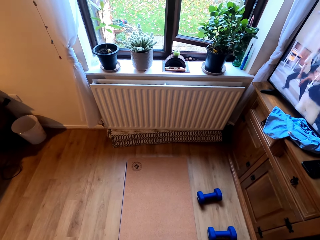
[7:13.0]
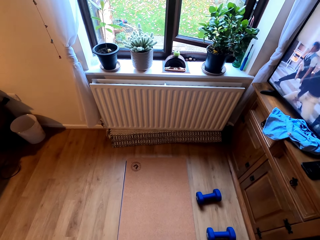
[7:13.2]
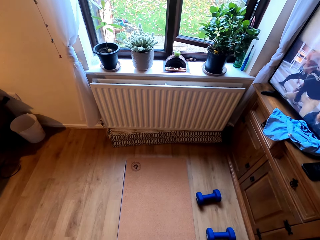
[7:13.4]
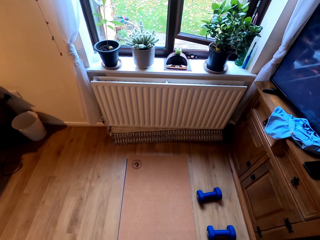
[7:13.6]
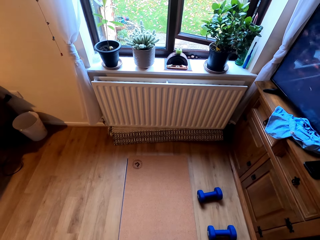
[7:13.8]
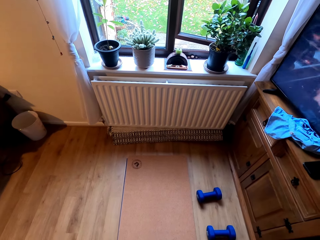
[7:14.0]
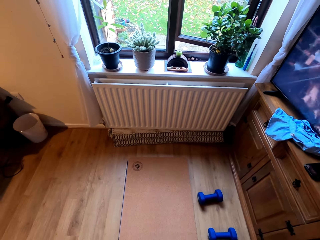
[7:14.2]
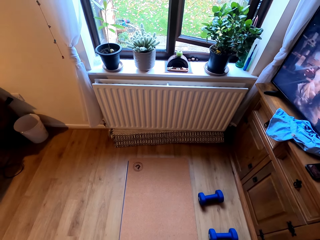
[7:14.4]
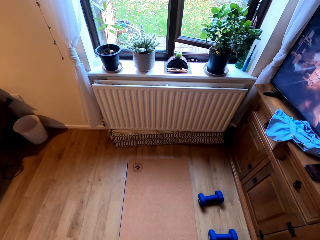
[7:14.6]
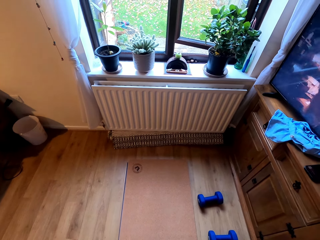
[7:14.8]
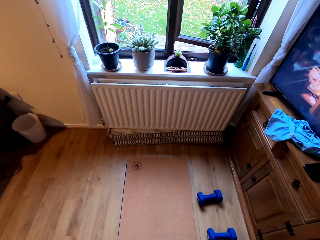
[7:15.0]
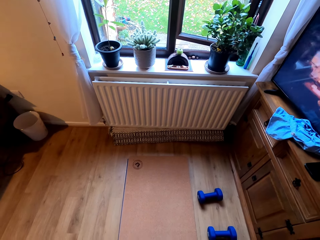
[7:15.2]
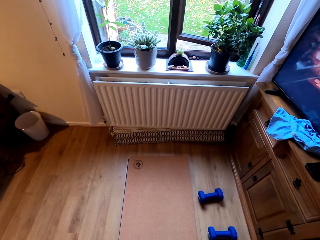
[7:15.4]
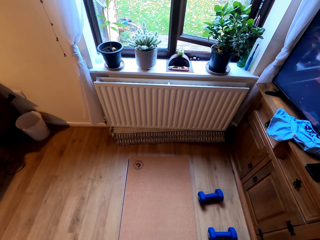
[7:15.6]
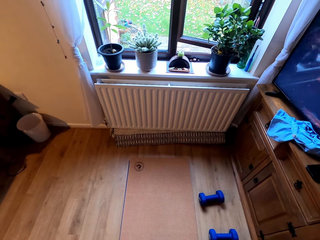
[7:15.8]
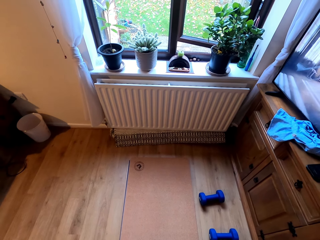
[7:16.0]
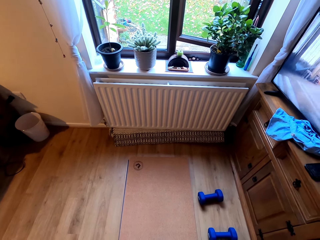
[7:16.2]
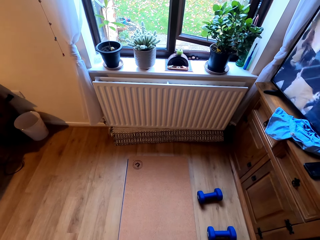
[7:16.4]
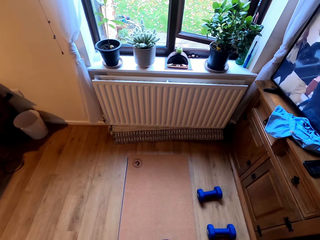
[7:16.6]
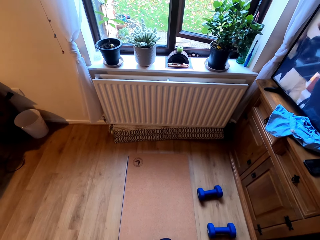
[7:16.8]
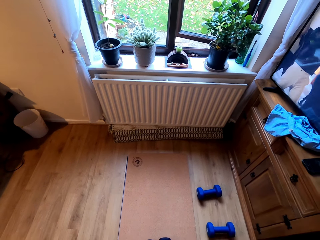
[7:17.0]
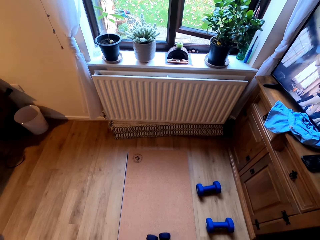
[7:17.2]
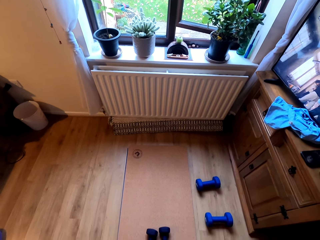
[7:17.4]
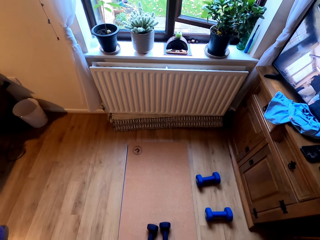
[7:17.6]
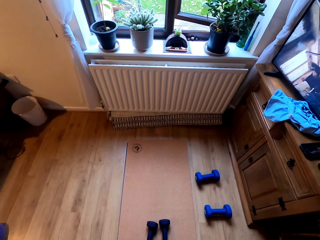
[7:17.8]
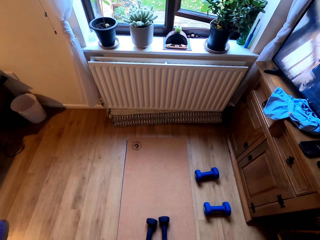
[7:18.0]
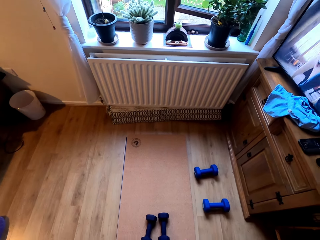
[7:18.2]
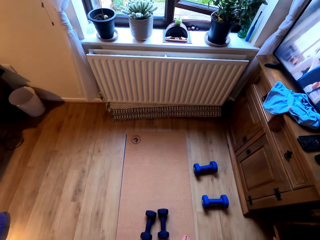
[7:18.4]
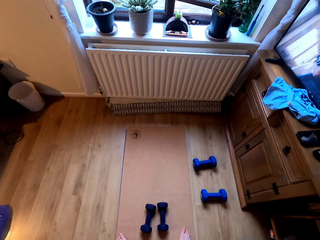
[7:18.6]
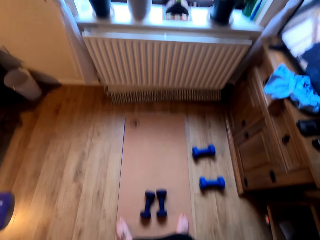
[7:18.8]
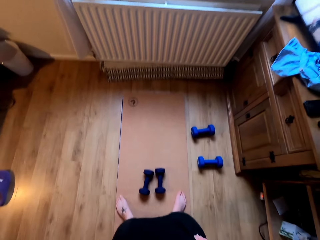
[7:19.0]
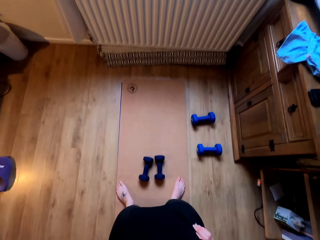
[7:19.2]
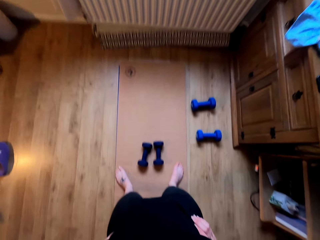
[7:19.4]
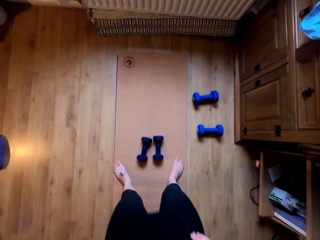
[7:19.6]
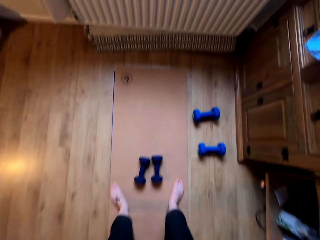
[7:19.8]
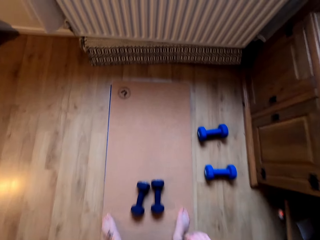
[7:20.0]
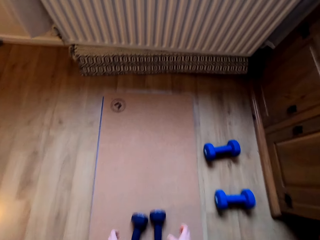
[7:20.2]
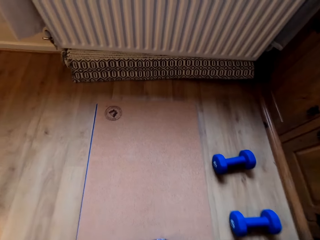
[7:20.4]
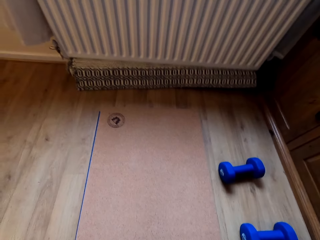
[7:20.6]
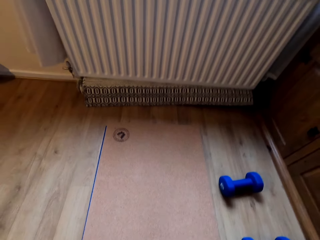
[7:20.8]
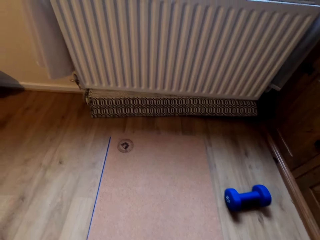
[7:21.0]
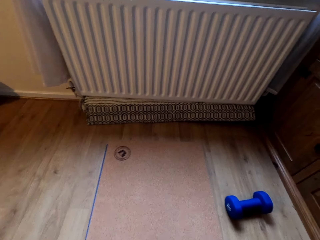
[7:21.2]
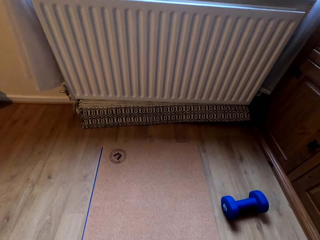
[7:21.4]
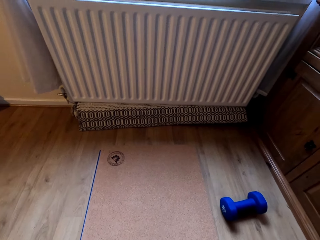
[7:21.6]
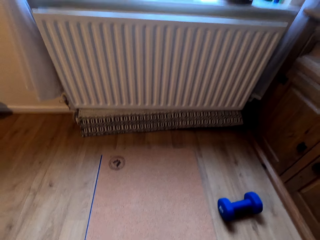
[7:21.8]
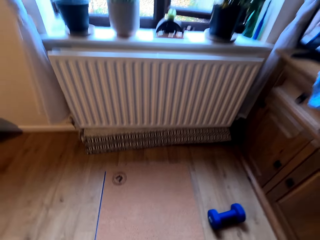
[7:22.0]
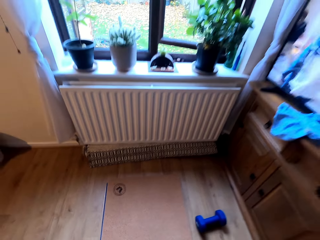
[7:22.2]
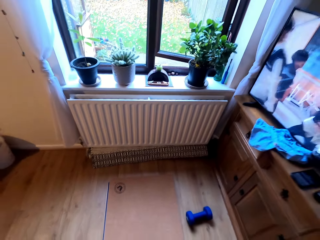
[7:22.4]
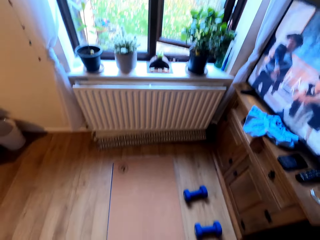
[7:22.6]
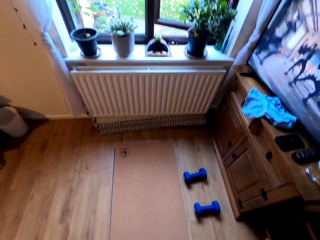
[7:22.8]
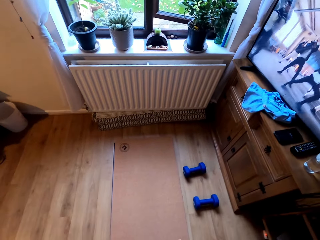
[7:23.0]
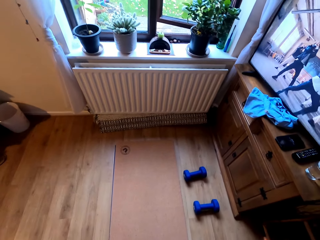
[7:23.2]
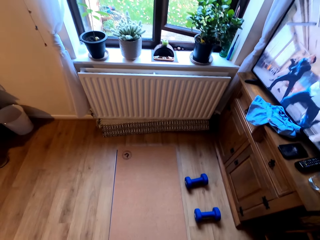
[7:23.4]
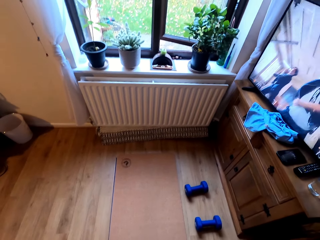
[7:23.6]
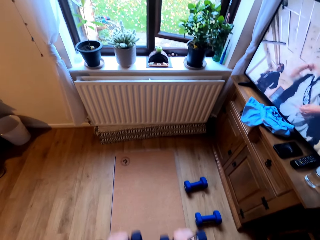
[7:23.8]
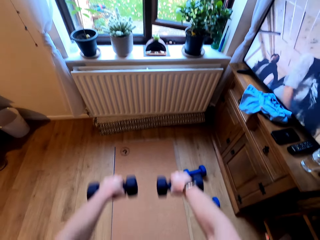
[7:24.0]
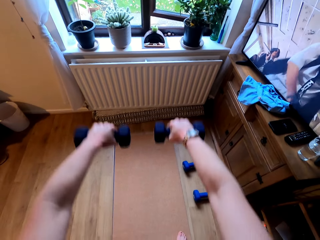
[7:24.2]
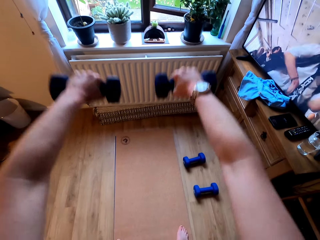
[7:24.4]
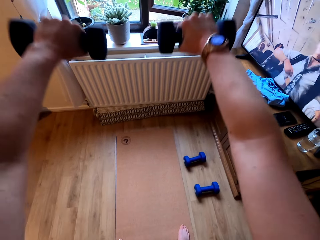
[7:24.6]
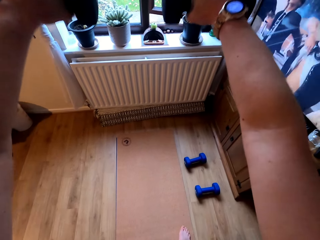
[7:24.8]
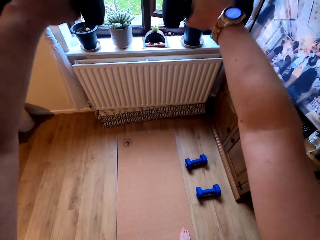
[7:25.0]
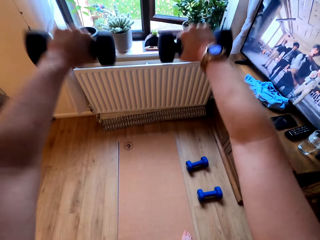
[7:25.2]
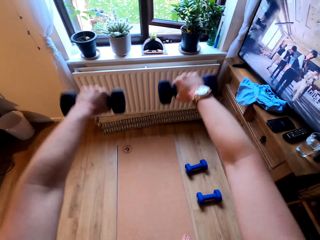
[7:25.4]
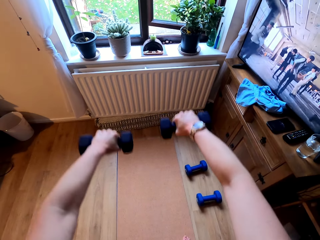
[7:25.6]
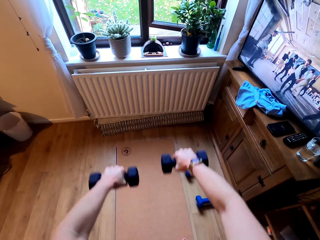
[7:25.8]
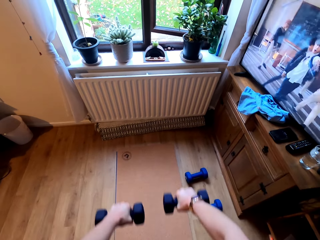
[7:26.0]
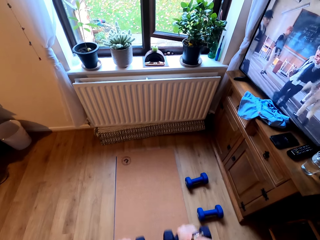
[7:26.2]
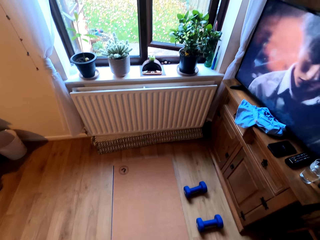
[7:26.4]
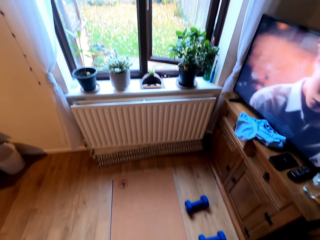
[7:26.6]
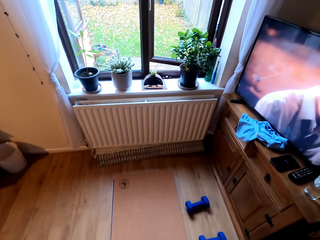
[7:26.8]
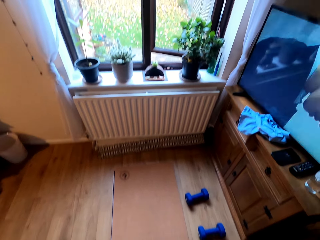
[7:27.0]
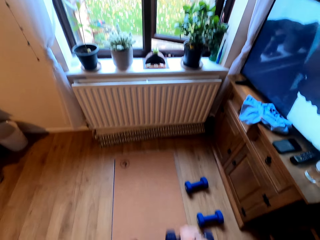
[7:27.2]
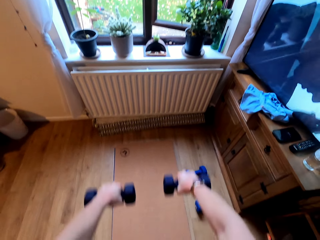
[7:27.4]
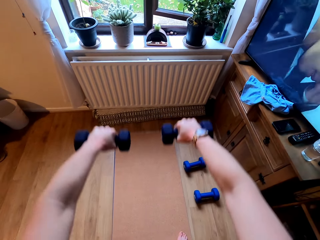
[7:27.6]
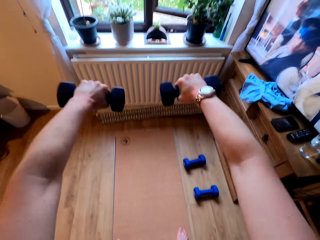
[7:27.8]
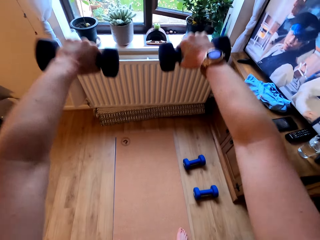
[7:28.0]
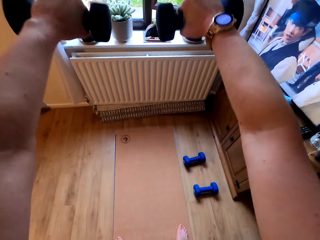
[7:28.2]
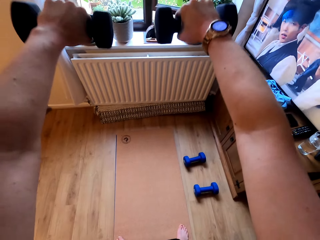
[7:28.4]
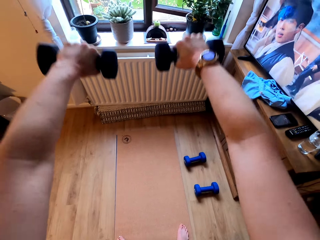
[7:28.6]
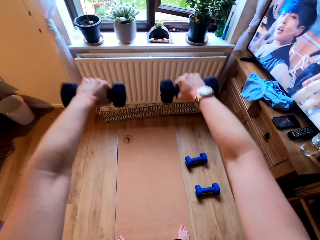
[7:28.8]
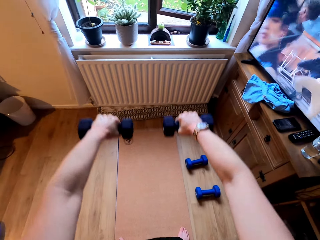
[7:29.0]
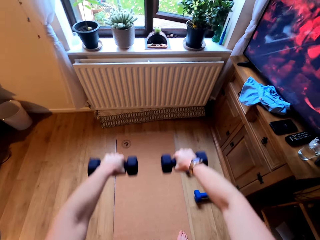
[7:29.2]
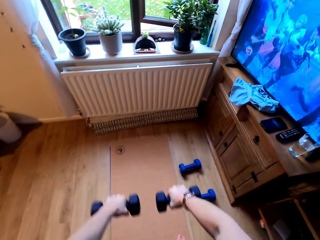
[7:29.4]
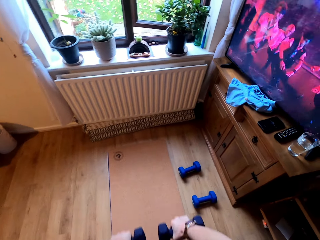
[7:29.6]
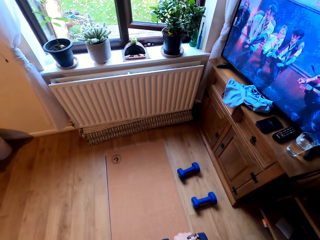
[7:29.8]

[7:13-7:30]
The camera wearer picks up the dumbbells on the floor. They lift the dumbbells.

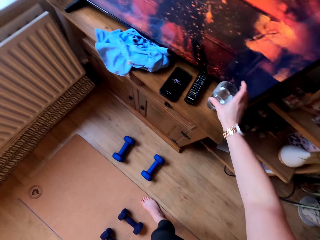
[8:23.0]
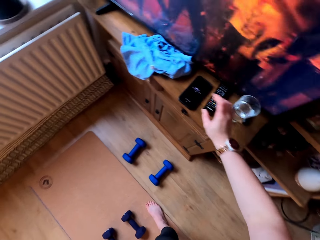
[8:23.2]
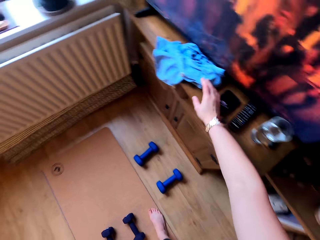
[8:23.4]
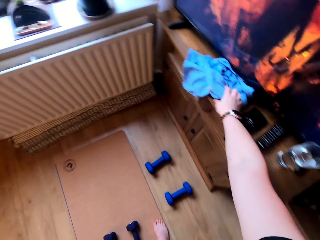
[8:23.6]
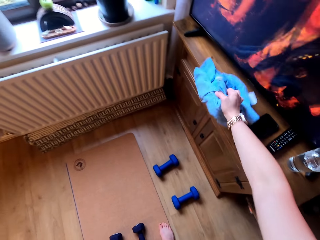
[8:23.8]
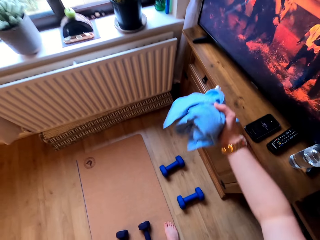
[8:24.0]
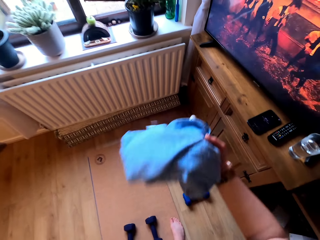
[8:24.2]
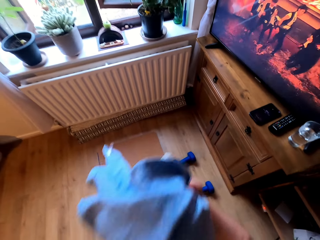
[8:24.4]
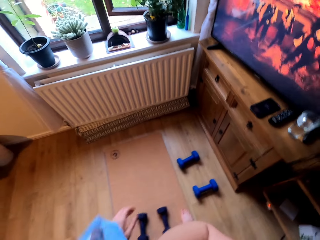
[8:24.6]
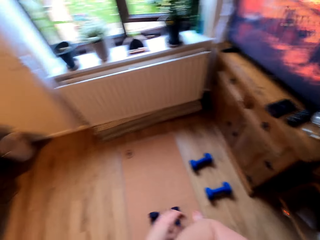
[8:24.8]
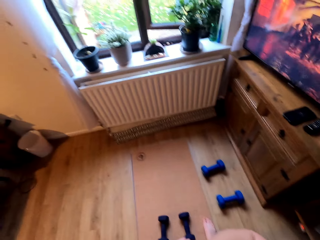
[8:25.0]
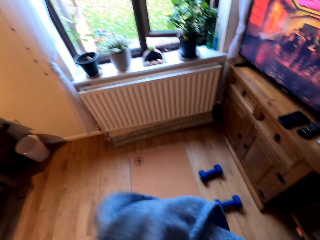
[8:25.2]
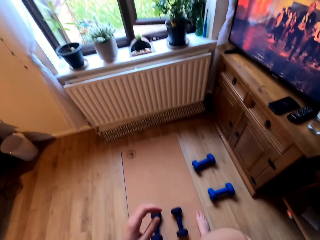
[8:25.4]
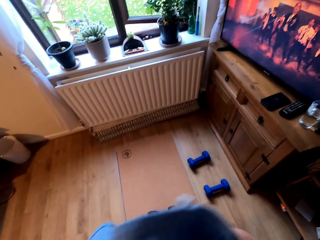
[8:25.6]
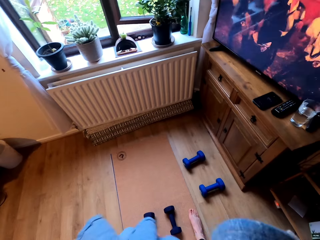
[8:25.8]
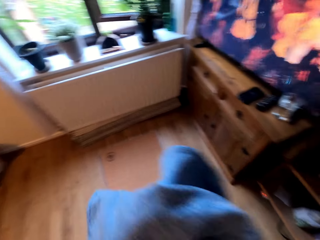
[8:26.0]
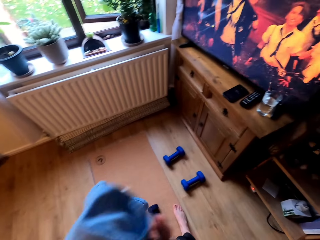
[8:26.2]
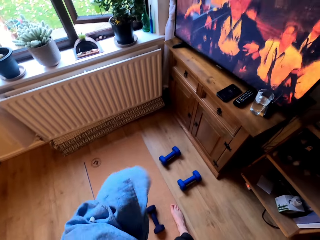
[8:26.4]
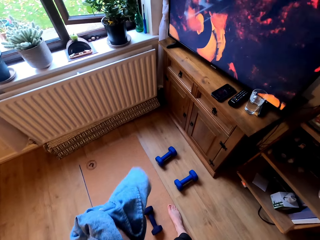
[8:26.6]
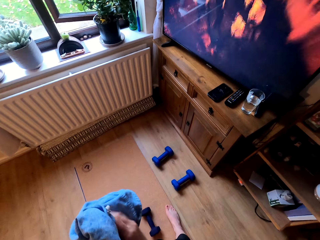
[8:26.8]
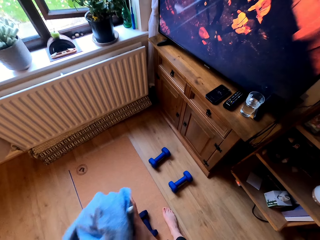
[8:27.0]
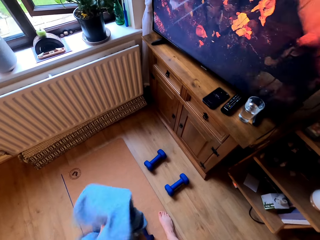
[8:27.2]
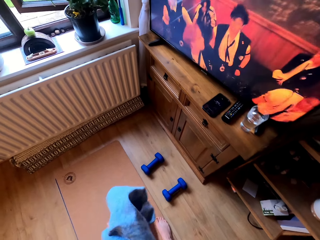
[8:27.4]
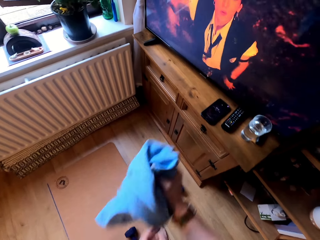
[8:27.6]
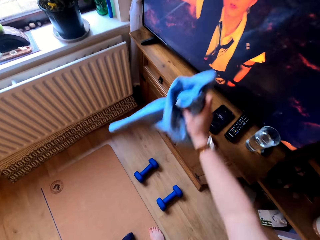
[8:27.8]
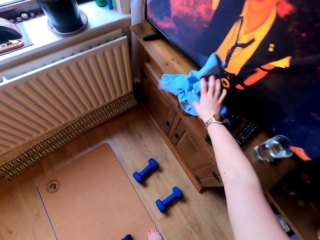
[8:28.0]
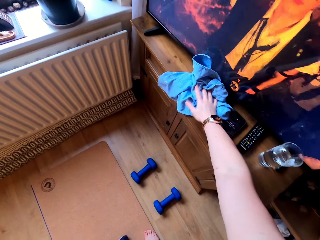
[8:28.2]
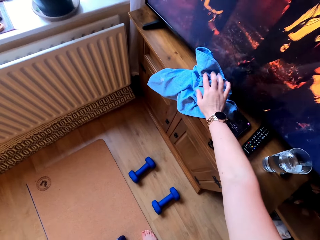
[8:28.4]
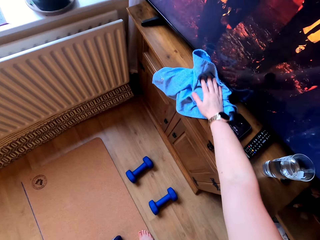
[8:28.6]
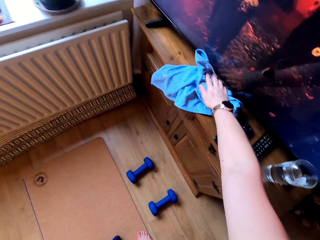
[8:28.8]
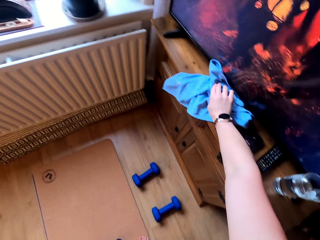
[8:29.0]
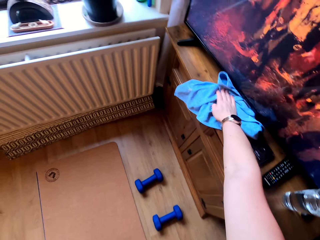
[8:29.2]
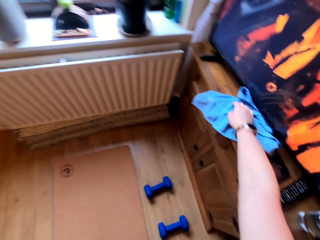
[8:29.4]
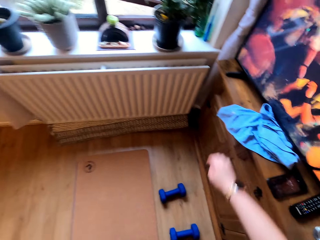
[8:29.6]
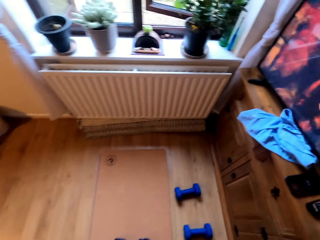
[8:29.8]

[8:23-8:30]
The camera wearer picks up a towel on a table. They wipe the face. They wipe the hand. They put the towel on the table.
